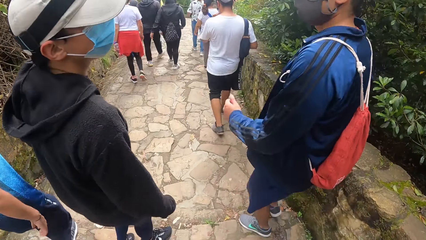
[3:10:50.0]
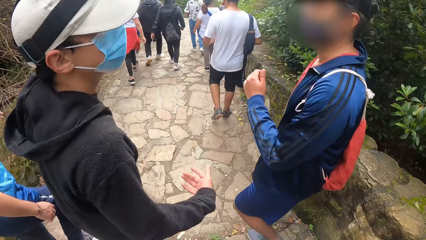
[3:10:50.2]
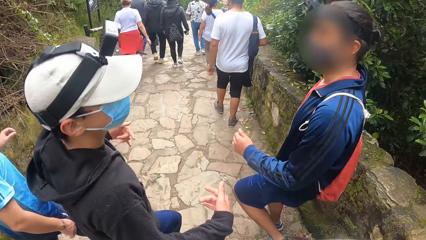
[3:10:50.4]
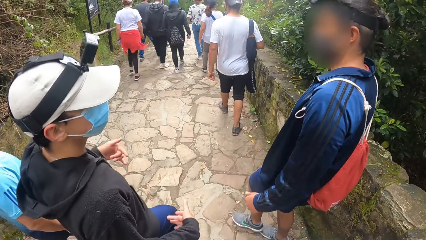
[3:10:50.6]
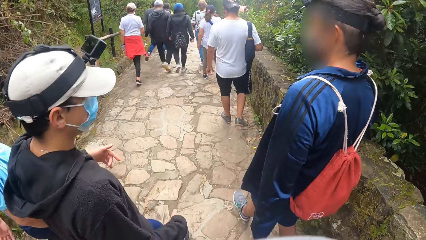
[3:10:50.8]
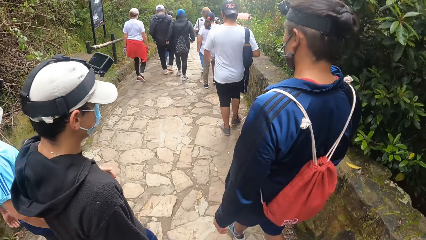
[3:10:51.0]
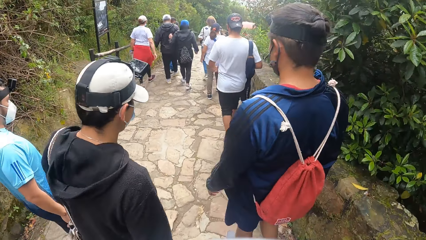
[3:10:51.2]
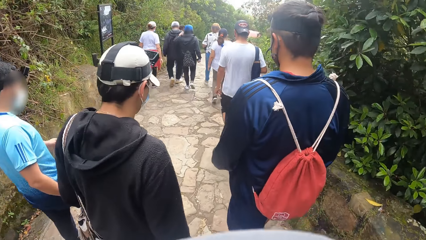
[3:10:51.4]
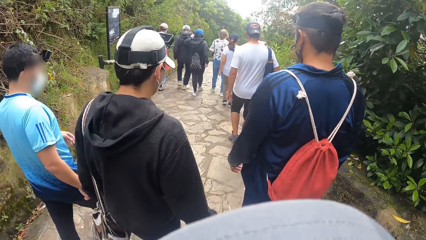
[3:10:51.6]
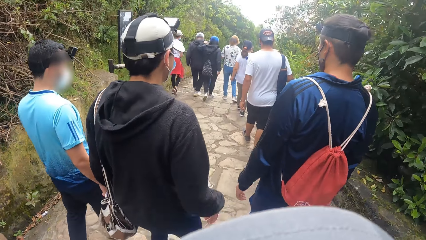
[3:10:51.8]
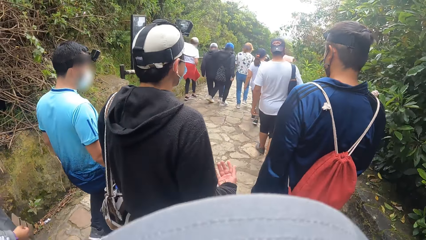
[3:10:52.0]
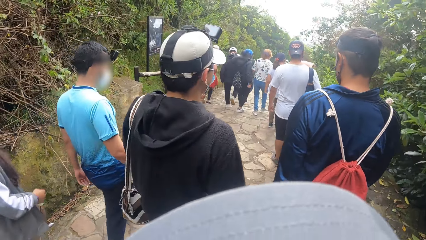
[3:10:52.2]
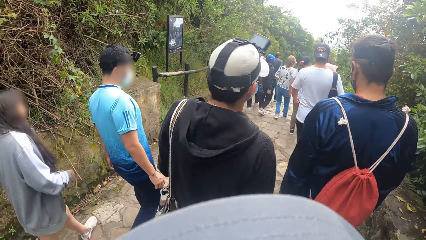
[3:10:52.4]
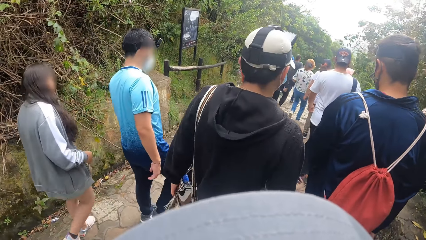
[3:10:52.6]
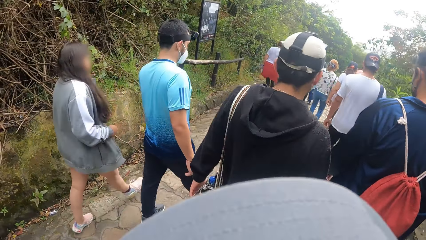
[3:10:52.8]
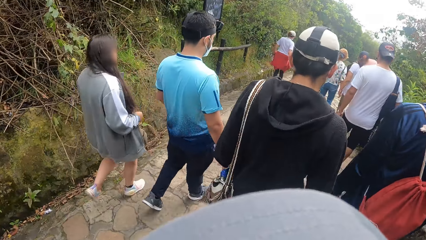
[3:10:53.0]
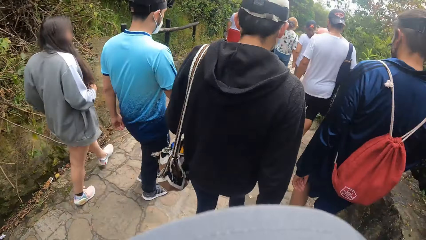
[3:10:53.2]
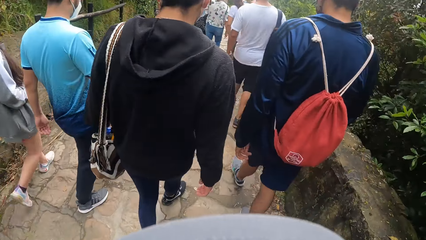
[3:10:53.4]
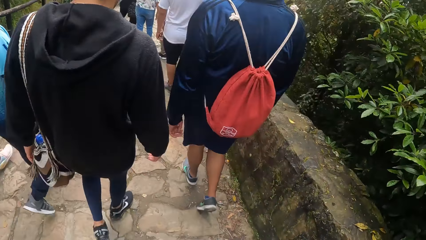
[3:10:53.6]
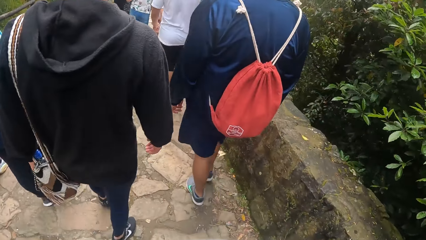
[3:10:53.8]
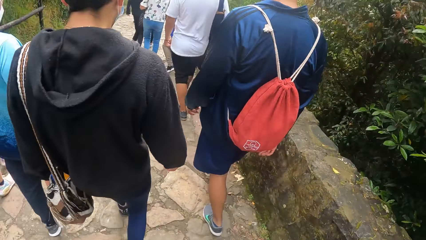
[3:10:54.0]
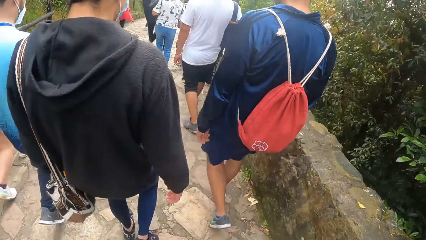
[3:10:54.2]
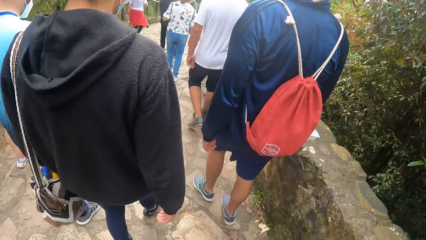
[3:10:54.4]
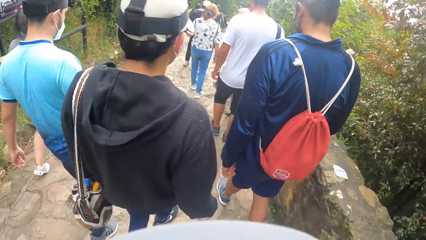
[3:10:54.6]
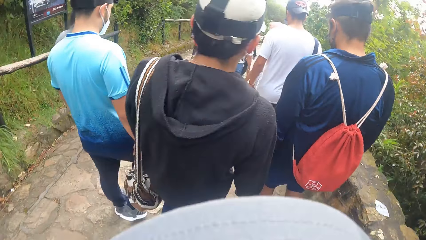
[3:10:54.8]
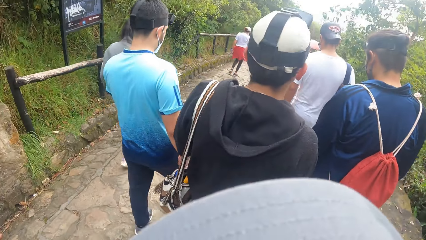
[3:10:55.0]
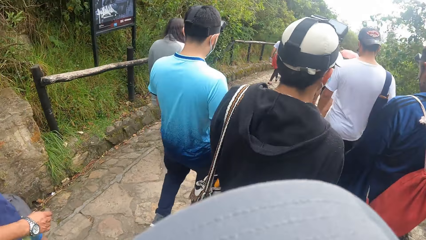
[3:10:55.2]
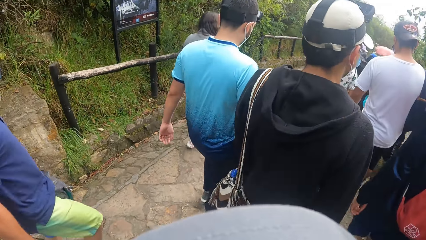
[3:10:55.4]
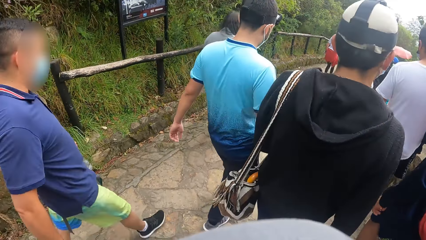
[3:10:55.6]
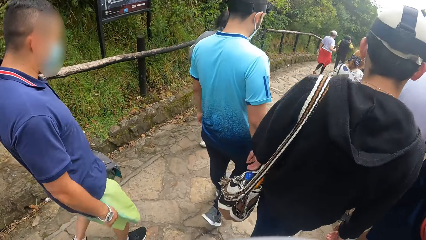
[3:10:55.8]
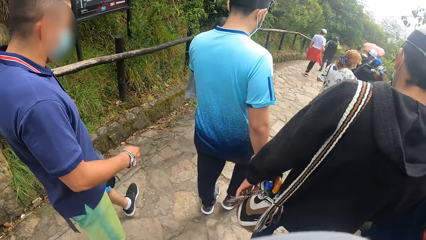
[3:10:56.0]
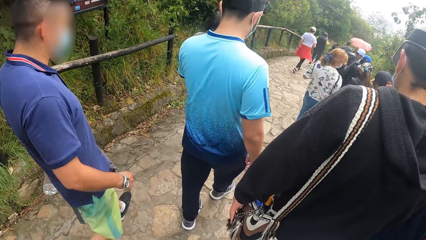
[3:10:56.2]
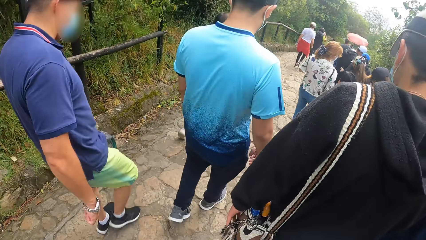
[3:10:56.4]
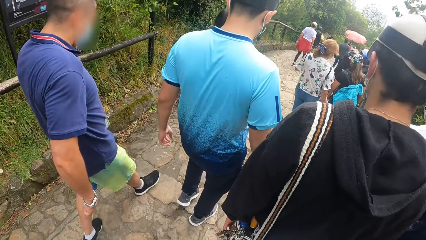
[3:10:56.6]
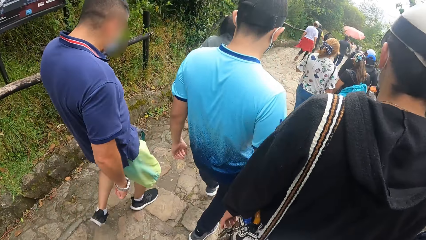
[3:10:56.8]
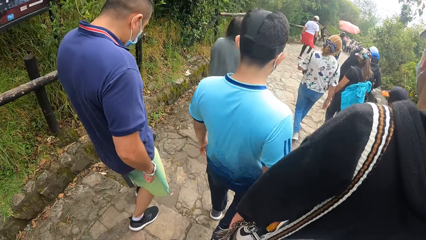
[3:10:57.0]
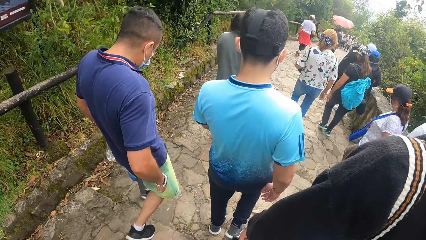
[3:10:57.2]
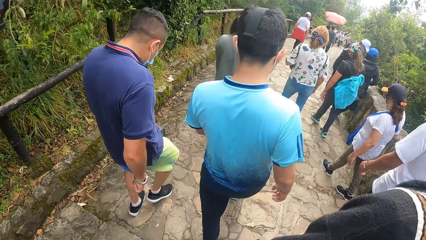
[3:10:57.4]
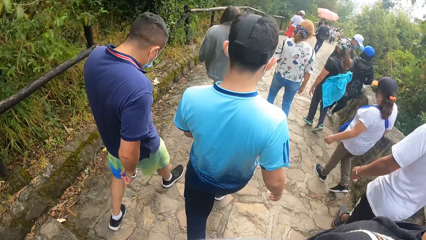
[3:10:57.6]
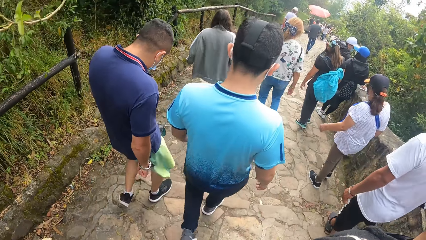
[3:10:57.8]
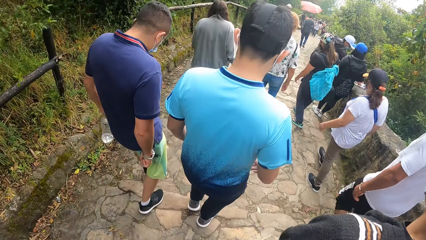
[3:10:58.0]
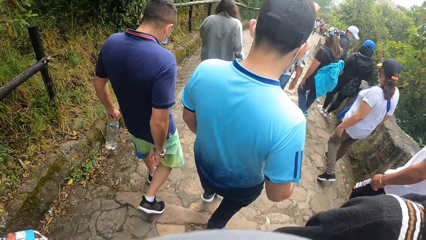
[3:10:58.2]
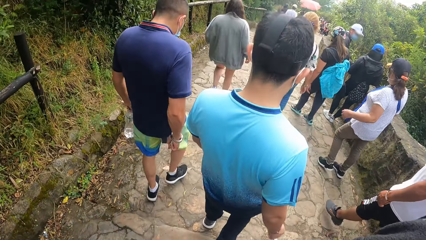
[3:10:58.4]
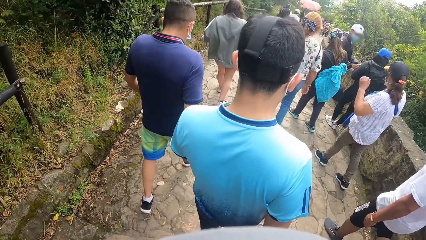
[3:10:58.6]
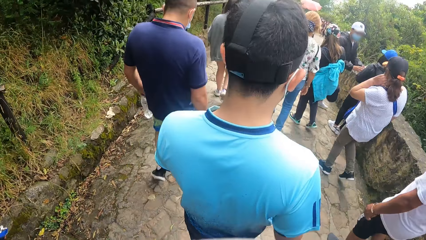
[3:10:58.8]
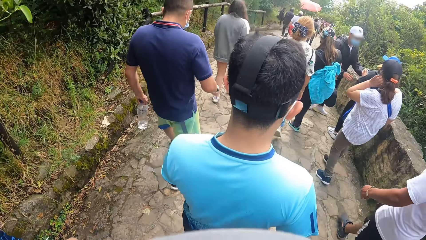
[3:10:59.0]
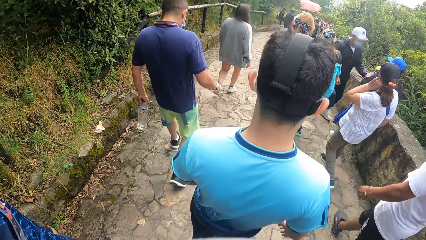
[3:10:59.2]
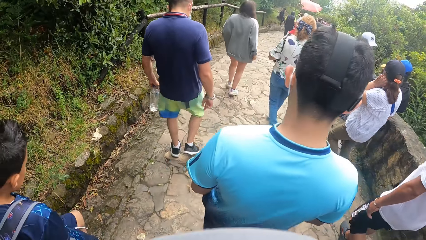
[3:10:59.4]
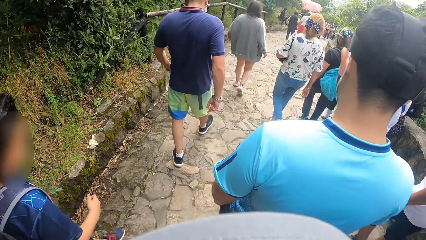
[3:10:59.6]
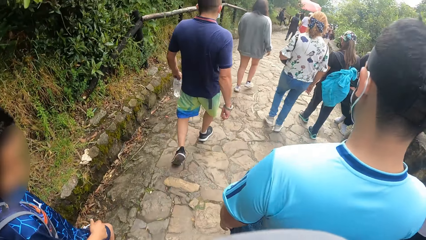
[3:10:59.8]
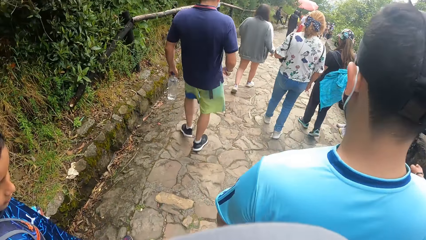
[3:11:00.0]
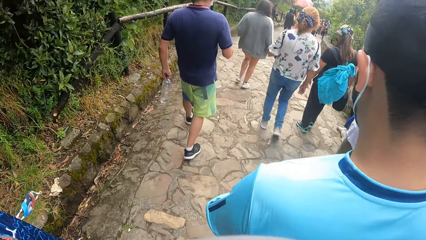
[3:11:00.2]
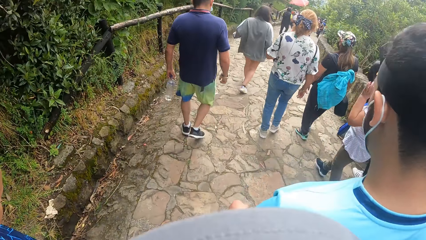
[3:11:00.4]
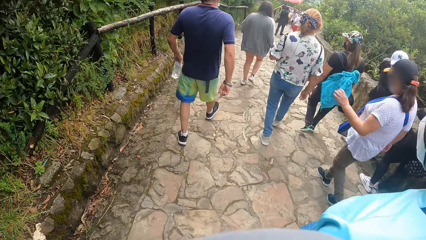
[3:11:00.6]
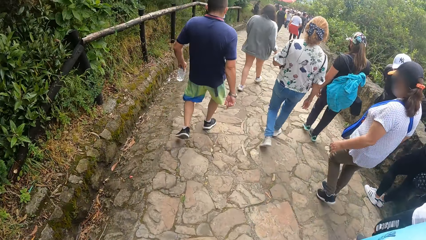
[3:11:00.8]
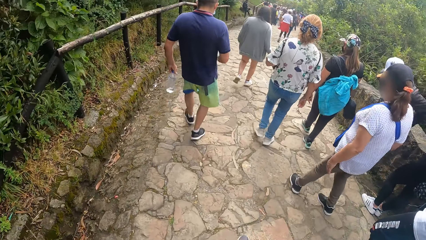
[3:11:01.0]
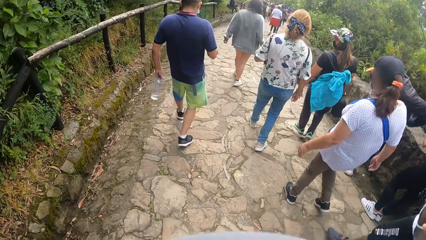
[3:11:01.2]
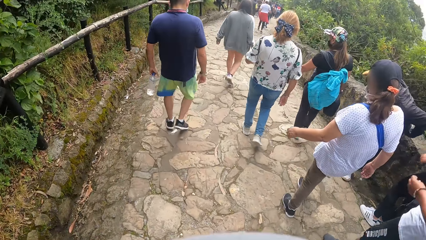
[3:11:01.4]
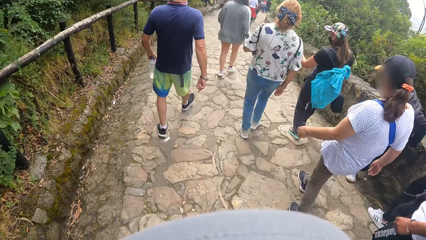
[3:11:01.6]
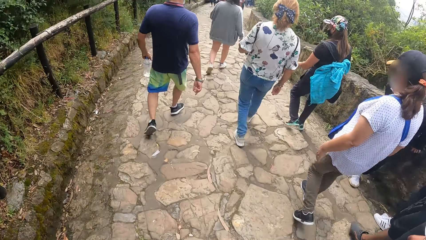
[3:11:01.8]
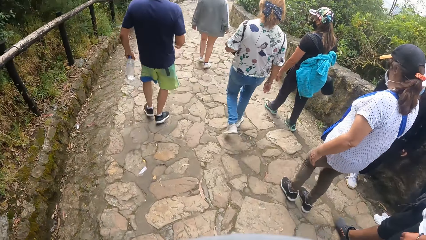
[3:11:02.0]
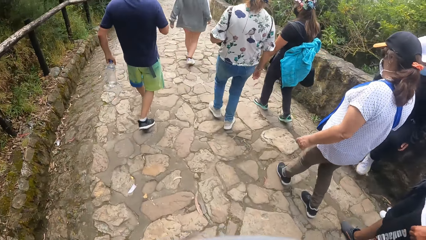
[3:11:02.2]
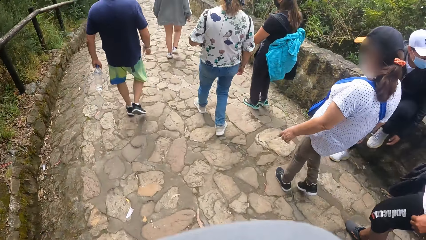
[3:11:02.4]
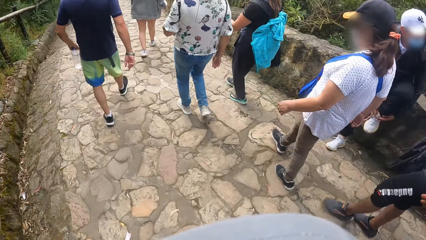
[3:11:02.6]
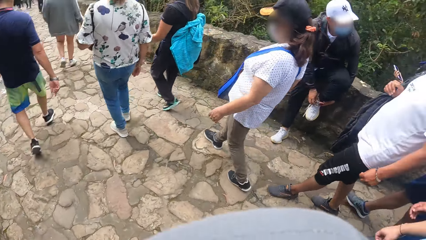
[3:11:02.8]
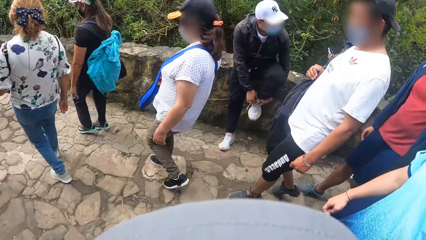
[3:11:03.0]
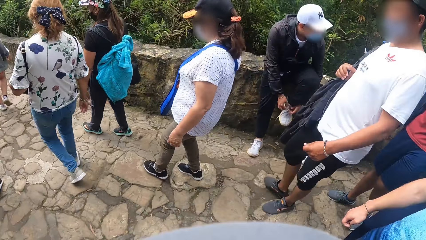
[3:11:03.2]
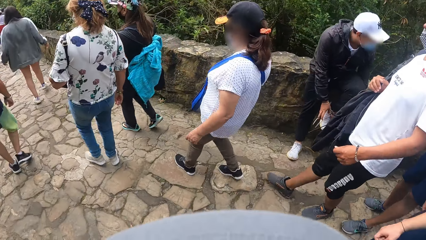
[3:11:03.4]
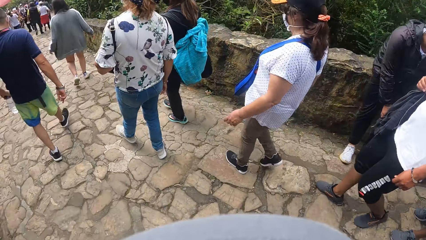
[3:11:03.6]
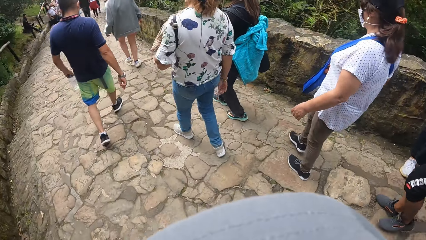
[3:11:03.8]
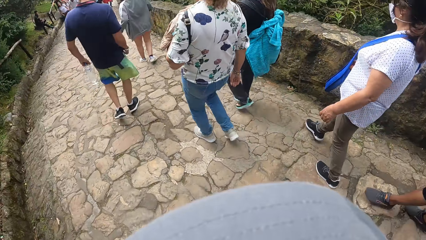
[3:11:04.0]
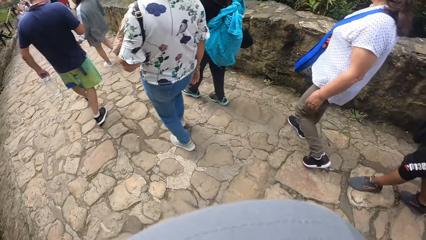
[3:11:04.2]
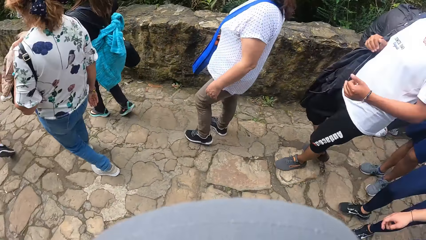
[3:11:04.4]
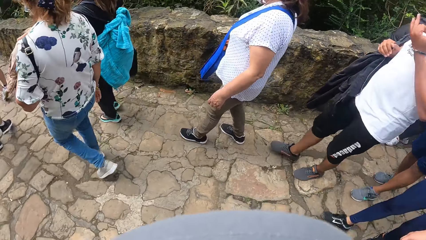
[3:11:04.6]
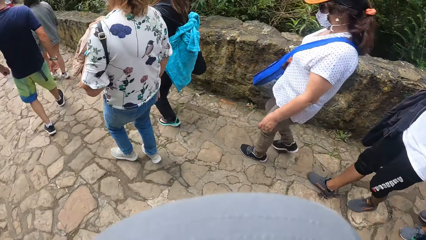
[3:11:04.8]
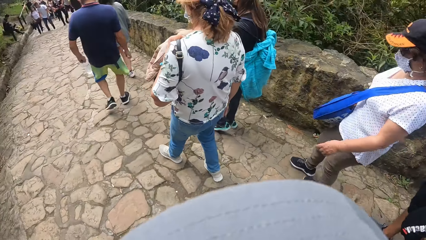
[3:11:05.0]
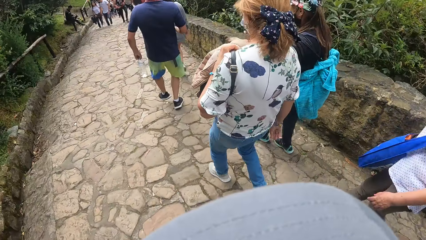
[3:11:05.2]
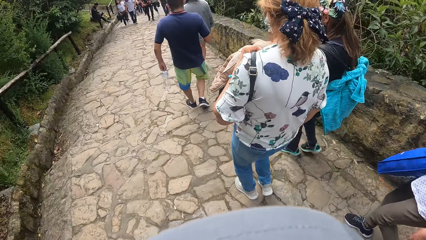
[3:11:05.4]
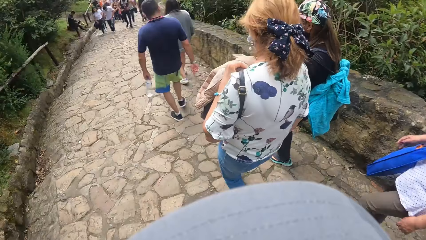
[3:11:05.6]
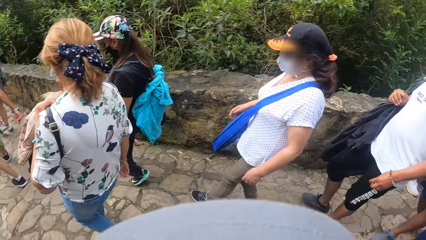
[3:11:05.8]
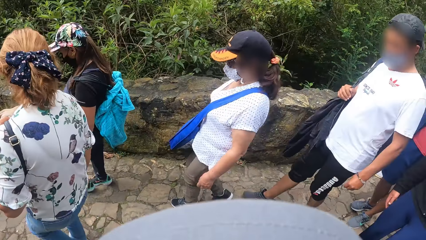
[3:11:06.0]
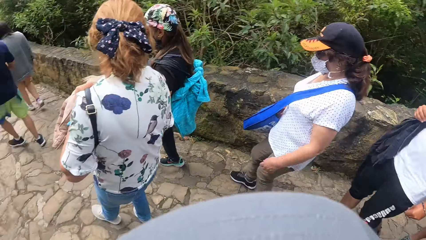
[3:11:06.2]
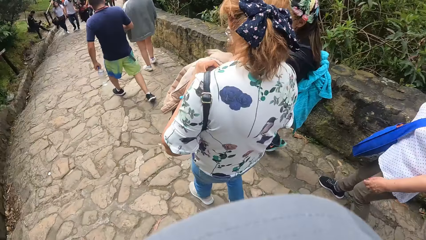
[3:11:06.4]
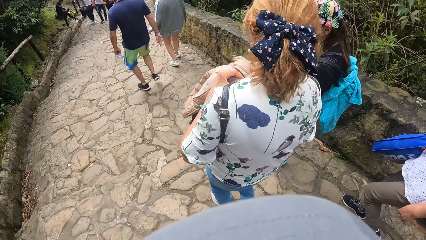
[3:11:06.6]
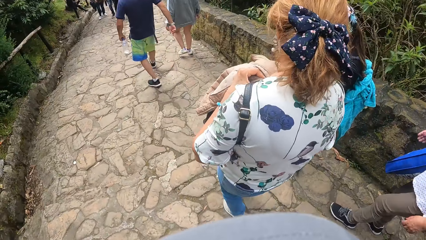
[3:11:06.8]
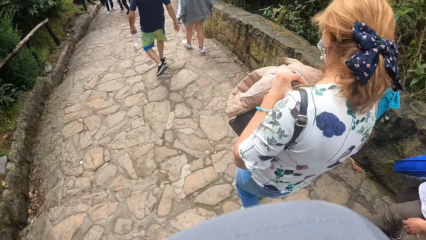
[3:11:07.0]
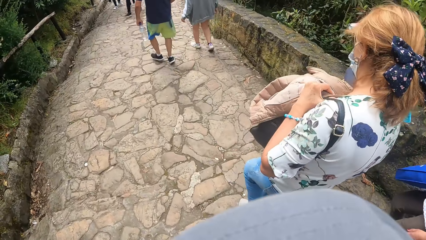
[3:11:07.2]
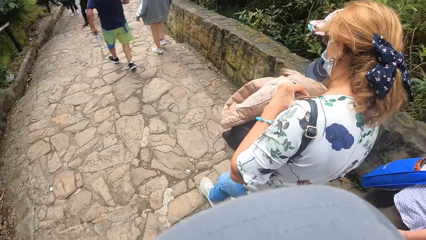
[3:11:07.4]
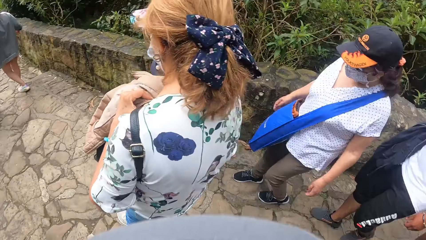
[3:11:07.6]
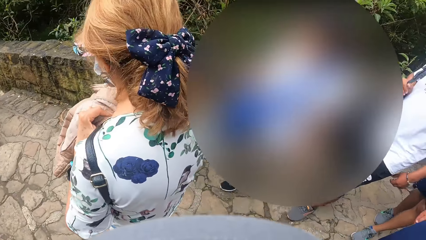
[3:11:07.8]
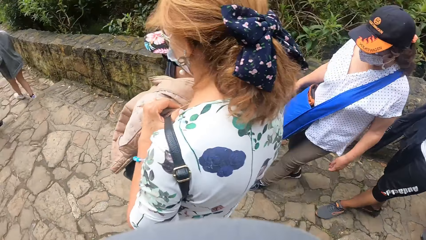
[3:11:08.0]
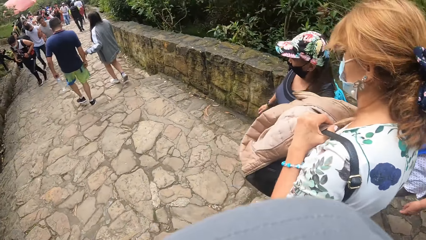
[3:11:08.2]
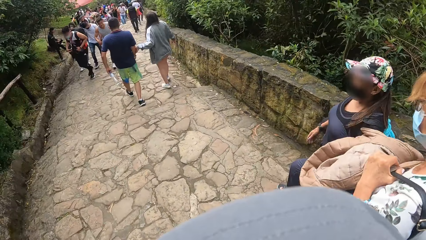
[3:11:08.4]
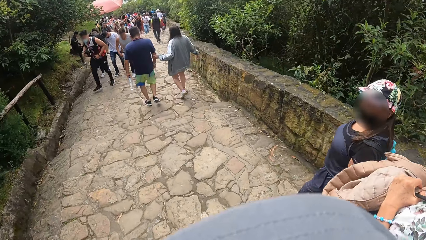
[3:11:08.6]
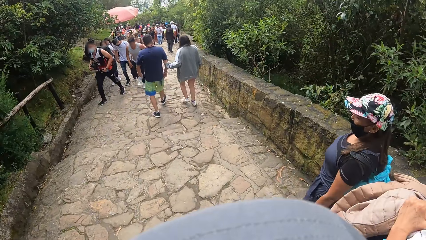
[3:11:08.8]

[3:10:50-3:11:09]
The camera wearer walks past the man and another man. They walk past a third man. They turn towards a group of people. They turn towards the group of people again.
